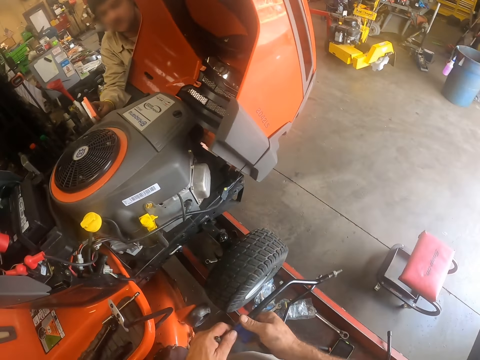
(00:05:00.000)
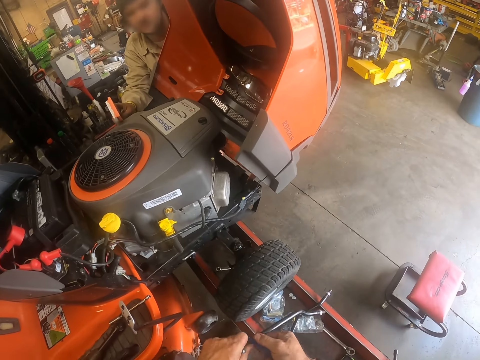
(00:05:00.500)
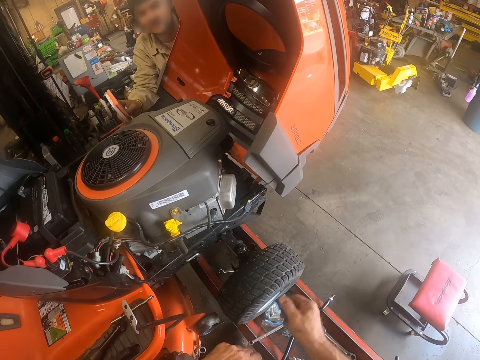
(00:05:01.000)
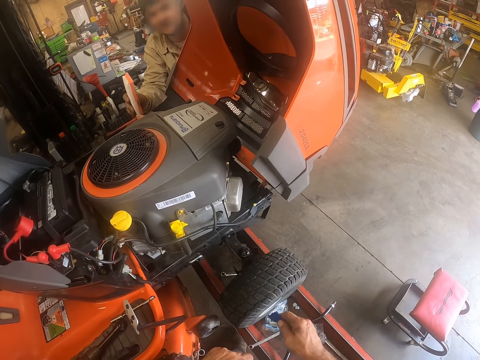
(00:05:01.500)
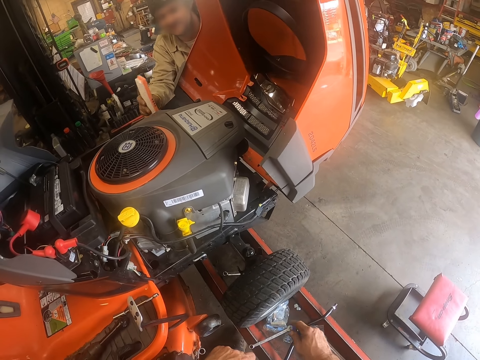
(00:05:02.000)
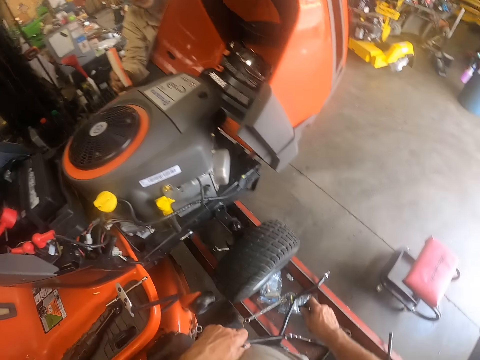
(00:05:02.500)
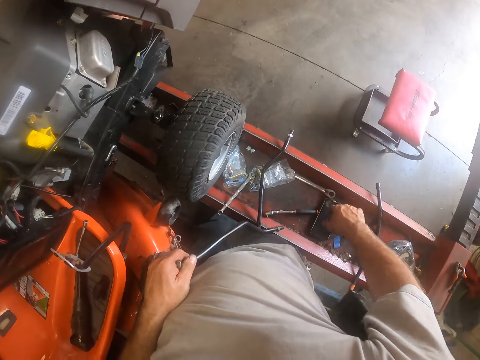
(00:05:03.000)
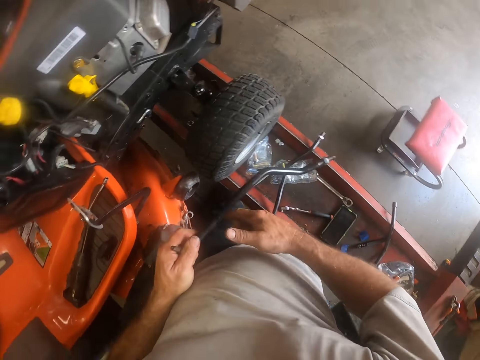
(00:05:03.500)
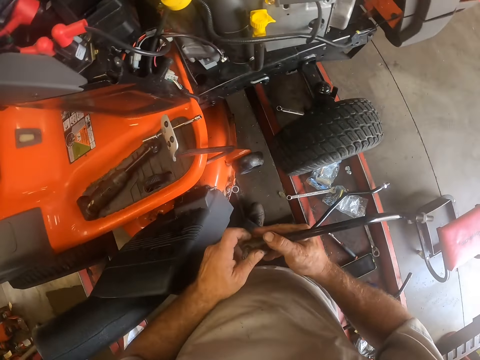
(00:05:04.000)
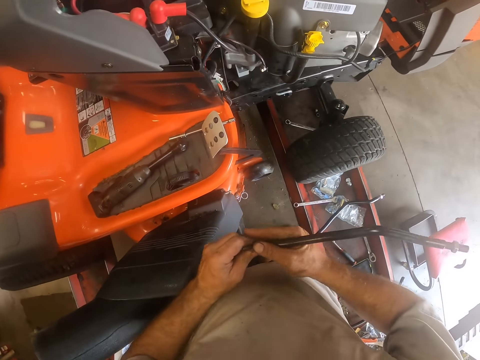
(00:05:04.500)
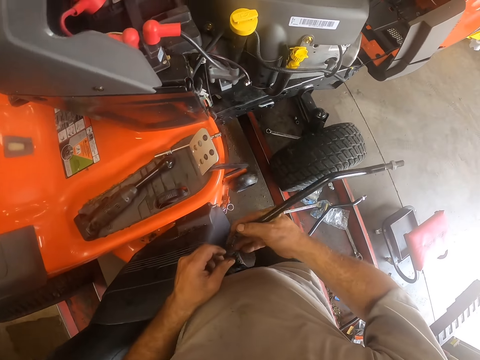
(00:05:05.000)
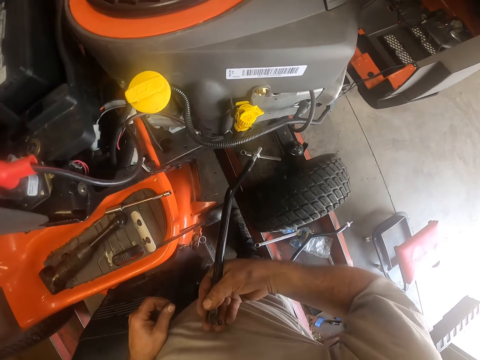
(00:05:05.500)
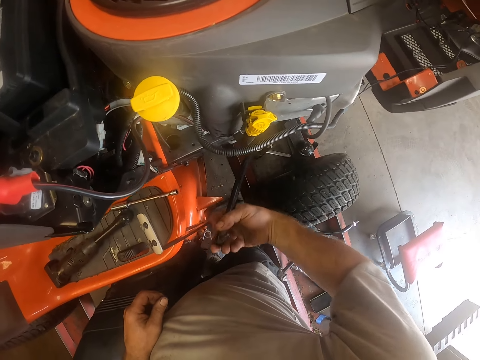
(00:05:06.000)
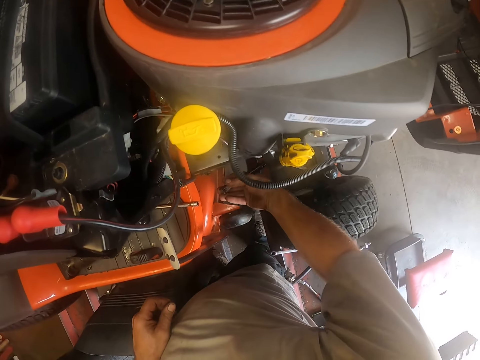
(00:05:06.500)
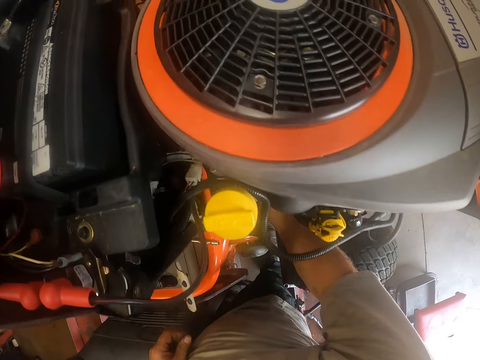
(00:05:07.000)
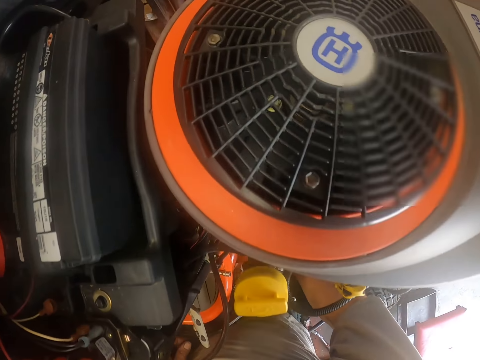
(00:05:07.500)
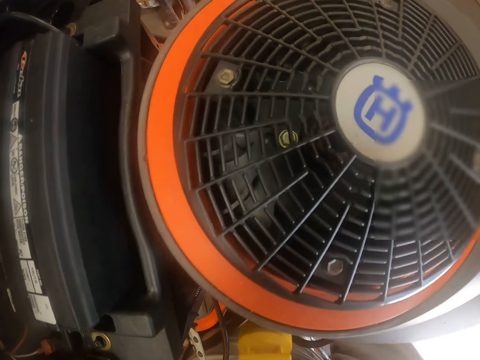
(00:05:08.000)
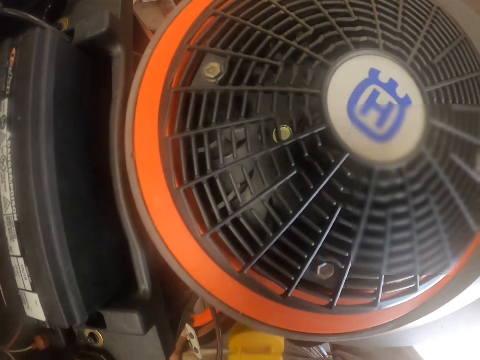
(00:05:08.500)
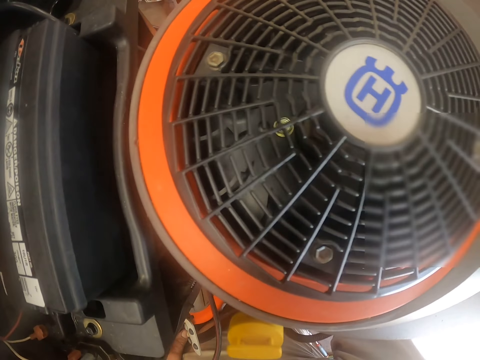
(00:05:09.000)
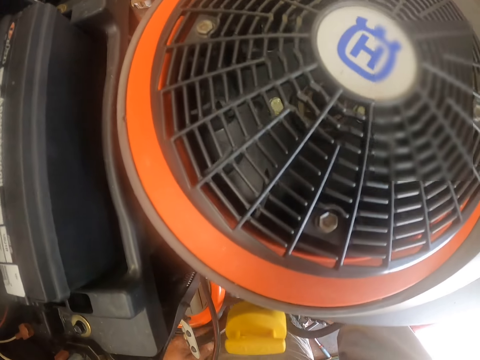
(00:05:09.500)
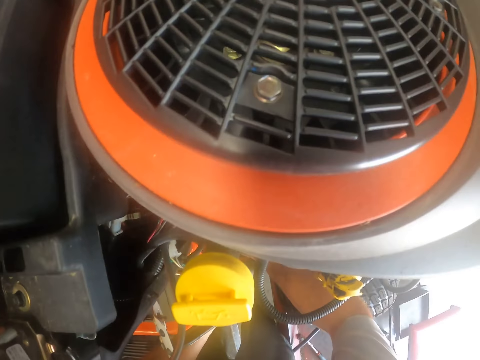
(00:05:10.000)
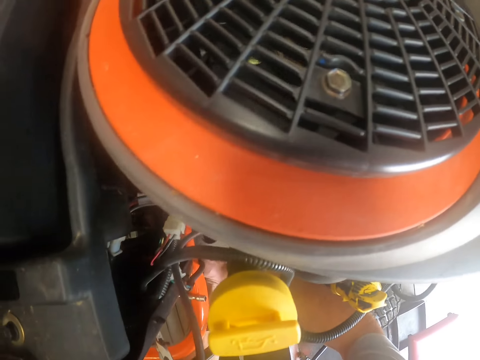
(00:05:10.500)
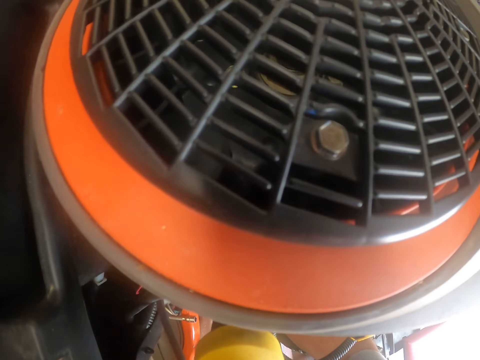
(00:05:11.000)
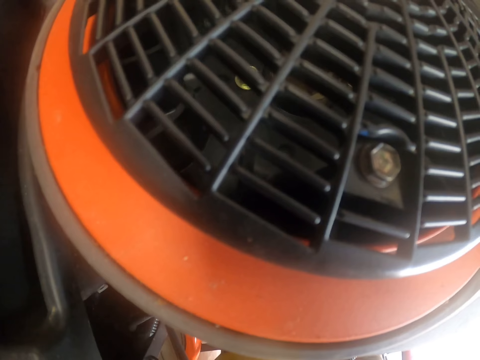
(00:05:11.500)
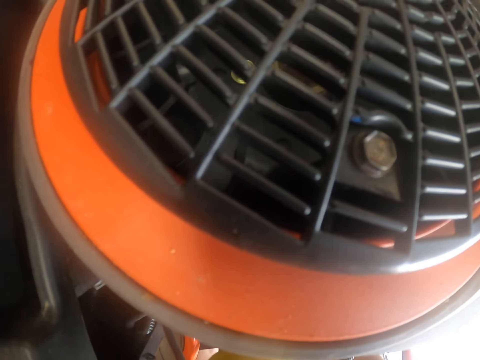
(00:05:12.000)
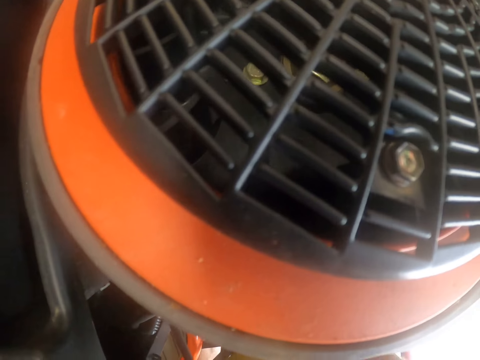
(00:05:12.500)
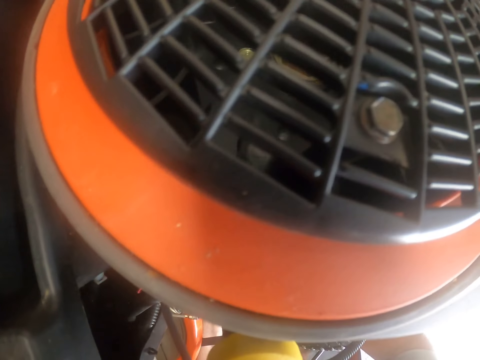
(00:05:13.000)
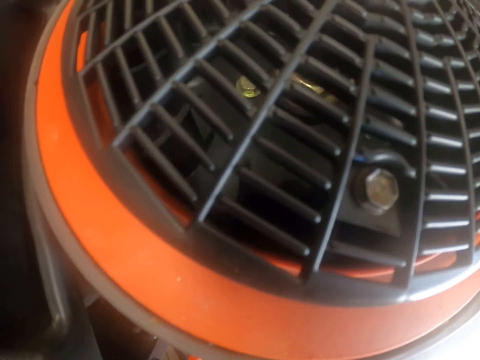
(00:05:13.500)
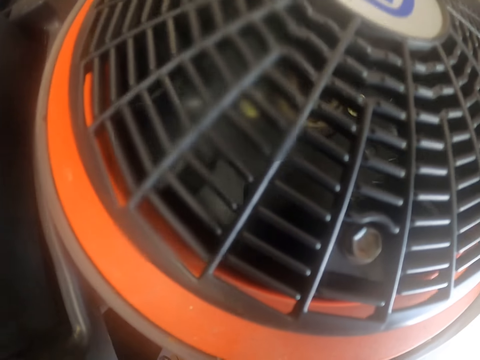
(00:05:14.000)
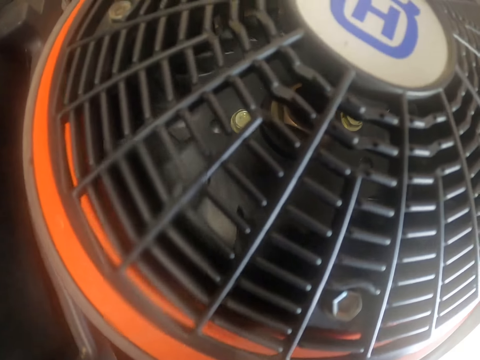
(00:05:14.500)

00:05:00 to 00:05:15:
The camera wearer removes a tape or sticker from the tie rod. He folds the sticker. He drops the tape on the workshop lift. He holds the tie rod with his right hand. He fixes the lawn mower. He puts the tie rod under the lawn tractor.

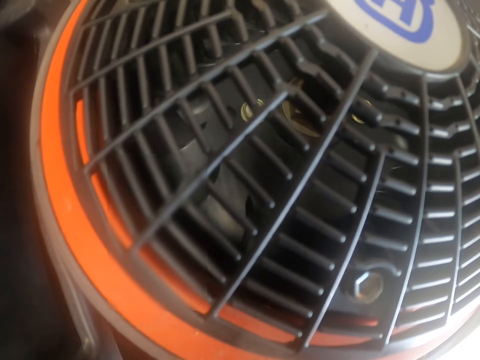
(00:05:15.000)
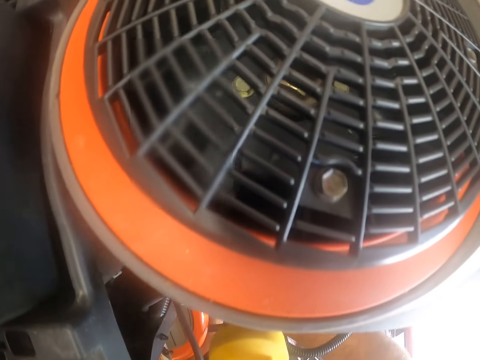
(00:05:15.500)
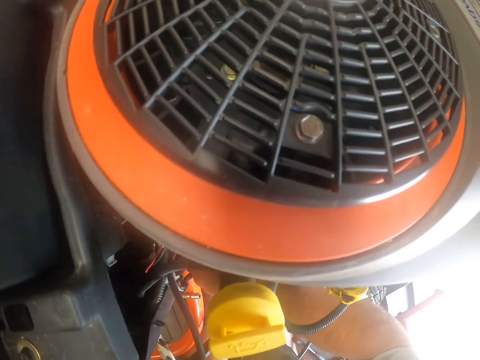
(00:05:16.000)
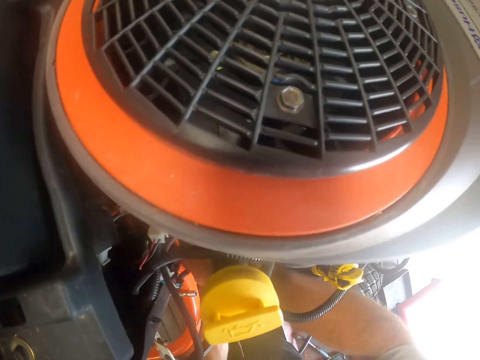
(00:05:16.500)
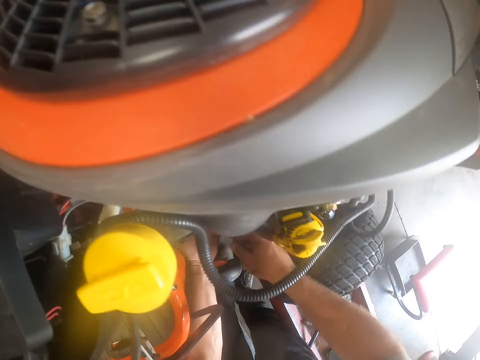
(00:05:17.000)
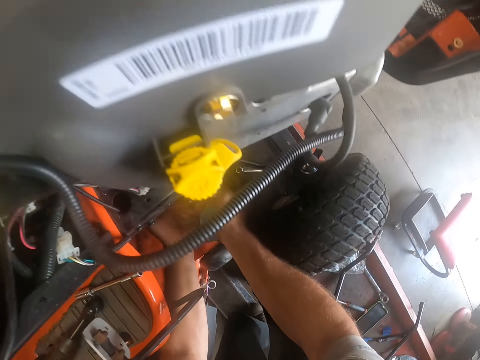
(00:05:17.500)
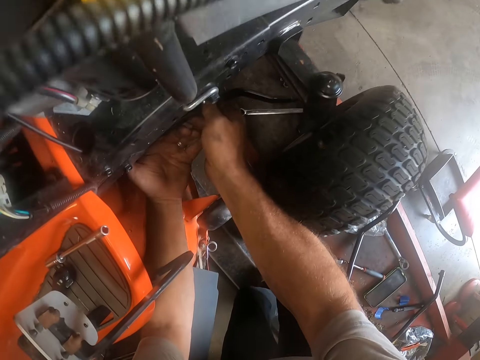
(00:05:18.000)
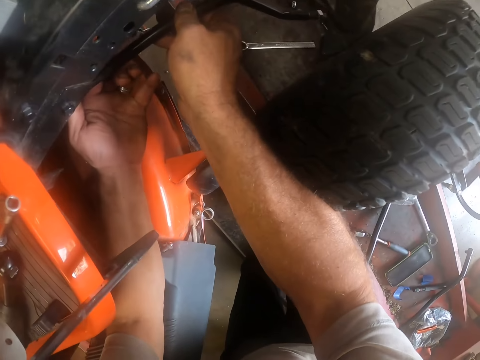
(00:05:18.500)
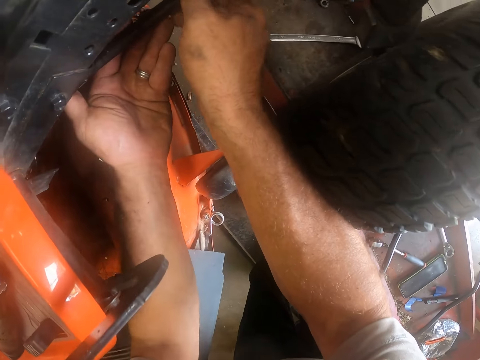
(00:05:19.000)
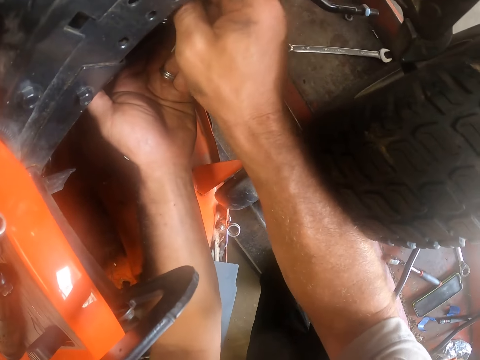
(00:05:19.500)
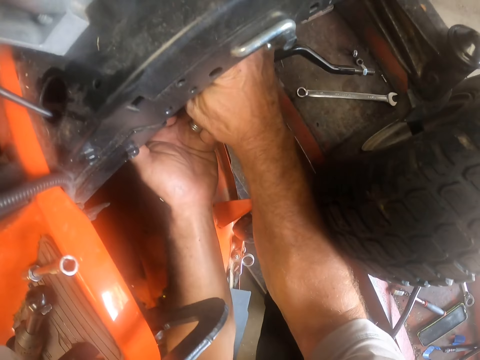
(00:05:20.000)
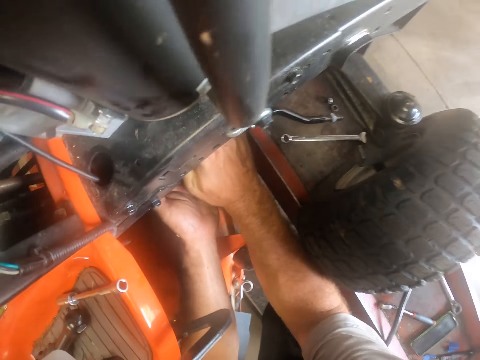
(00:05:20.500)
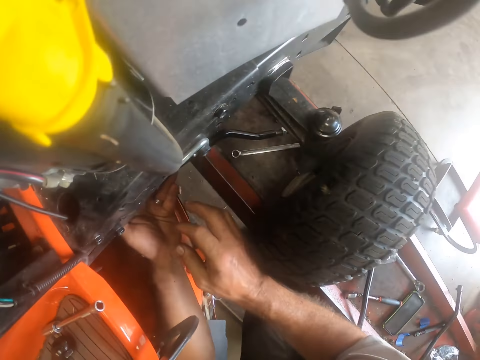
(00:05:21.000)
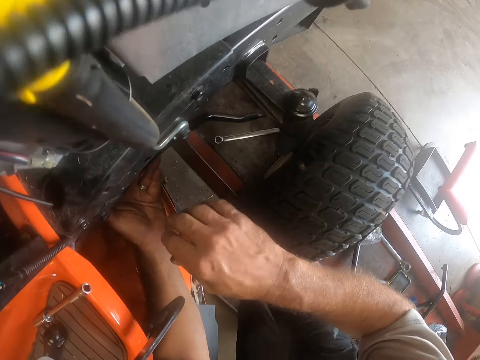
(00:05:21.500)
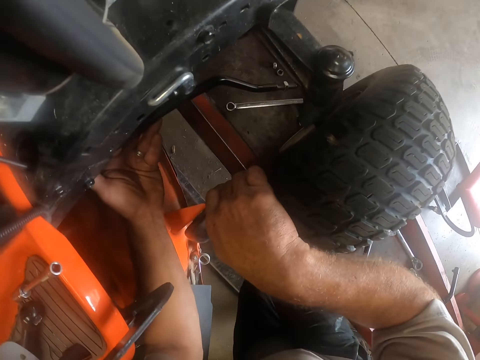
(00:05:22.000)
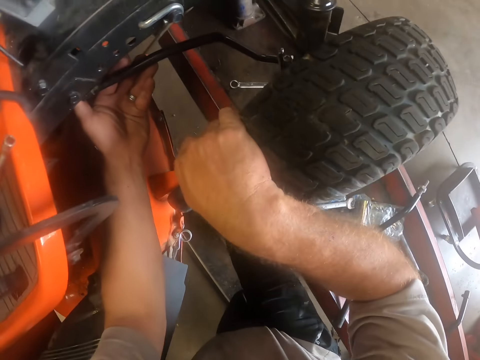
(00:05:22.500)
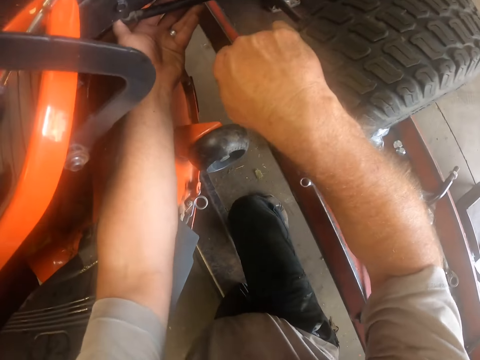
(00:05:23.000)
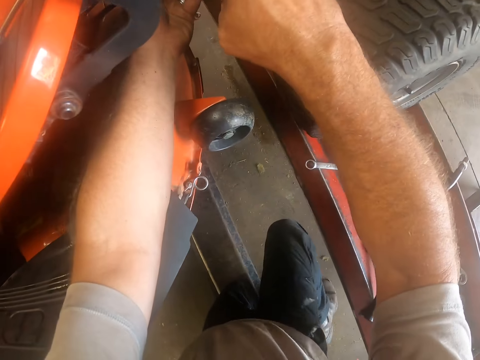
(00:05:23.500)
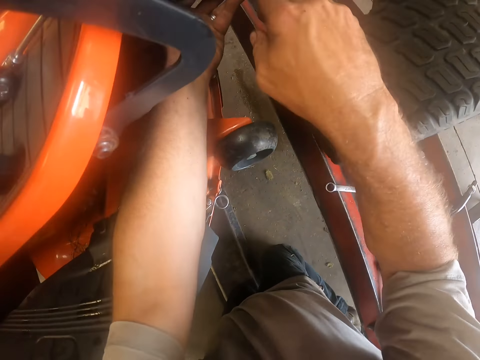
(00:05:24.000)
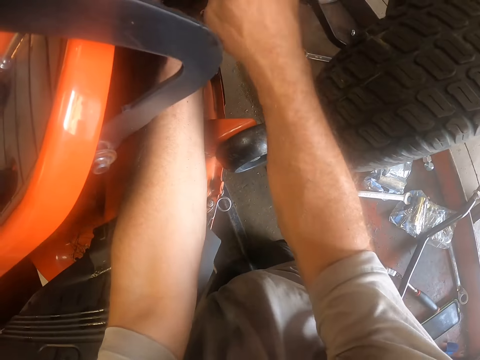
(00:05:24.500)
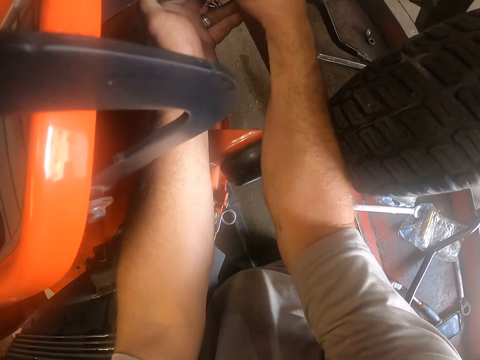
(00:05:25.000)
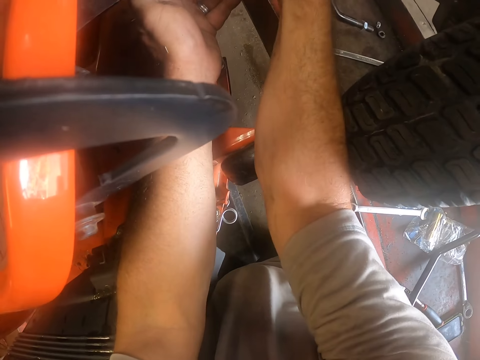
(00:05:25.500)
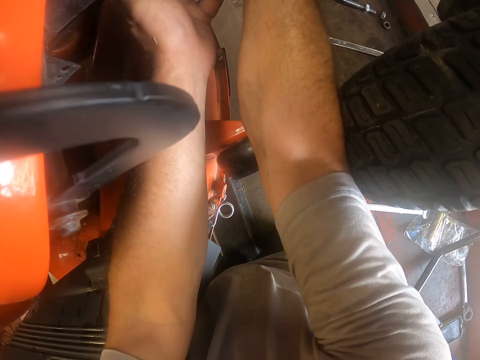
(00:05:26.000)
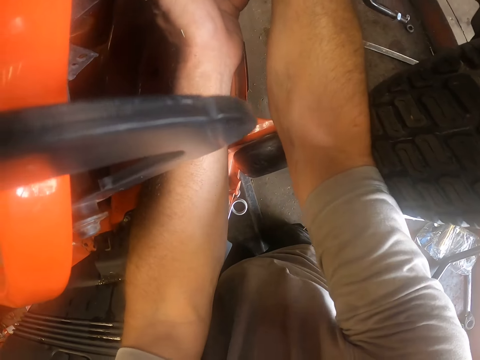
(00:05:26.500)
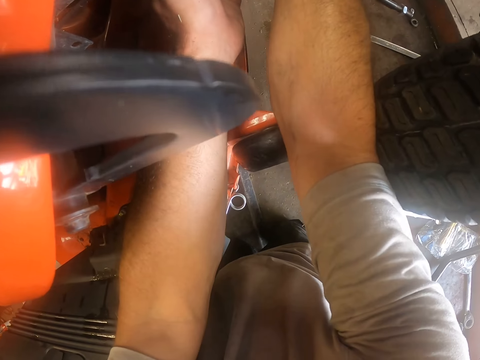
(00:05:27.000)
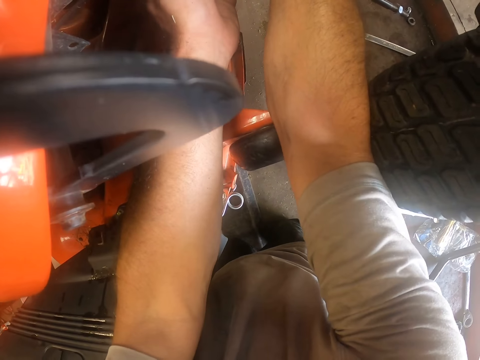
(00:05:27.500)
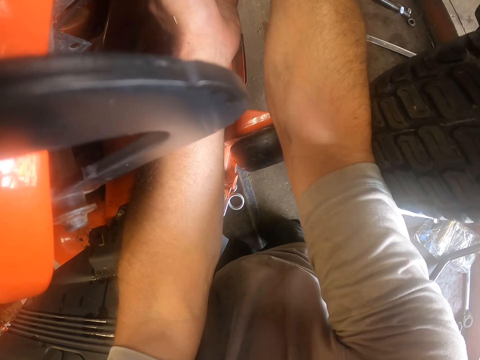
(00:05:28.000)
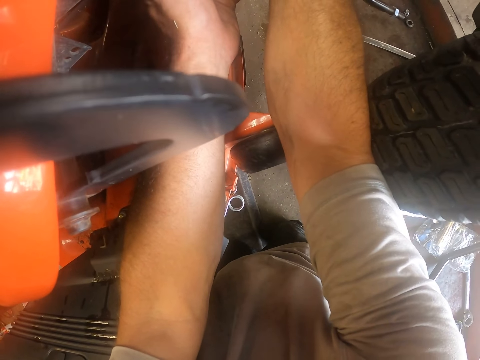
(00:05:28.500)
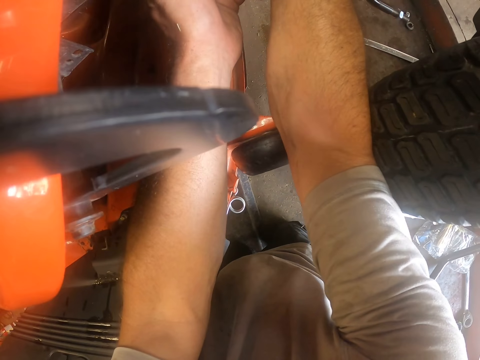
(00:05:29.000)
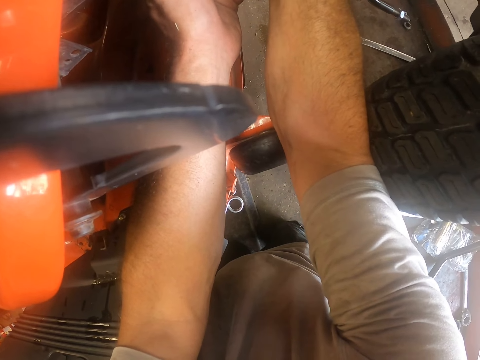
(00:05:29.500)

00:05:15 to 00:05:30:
The camera wearer holds the tie rod with his hands. He holds the lawn tractor tire. He kneels on the ground. He fixes the lawn mower. He puts his right hand under the lawn tractor.
